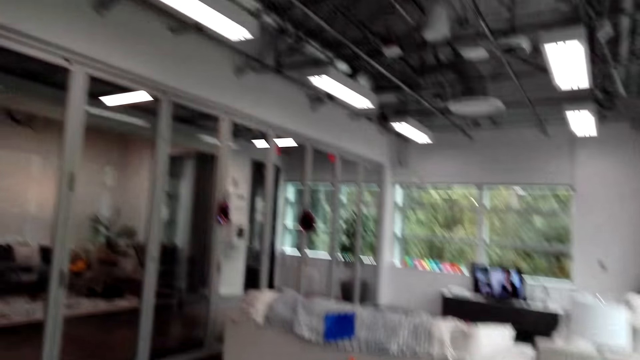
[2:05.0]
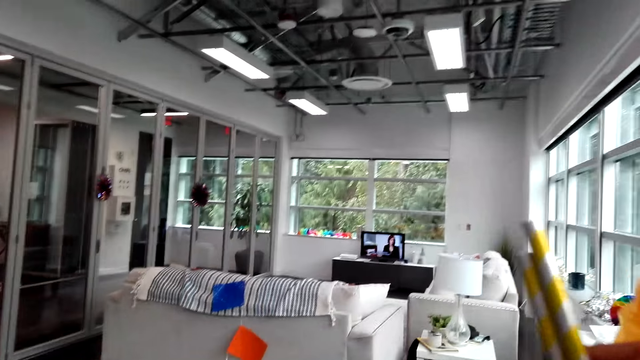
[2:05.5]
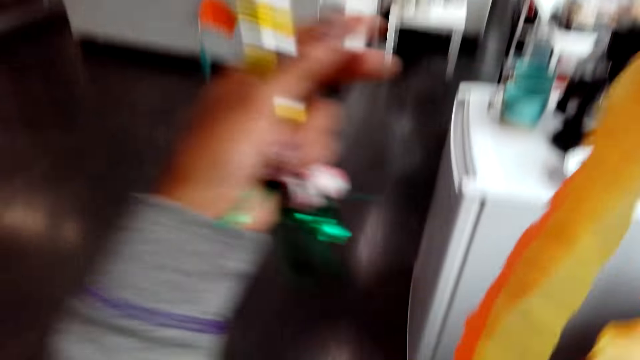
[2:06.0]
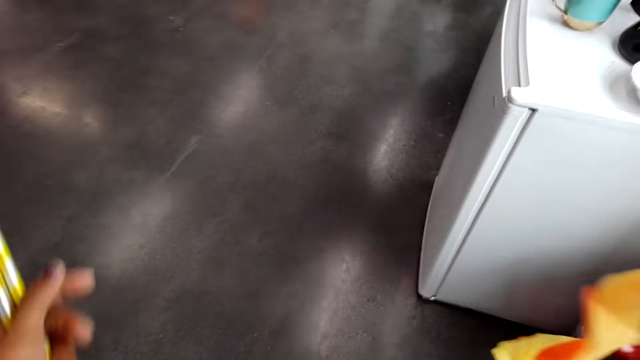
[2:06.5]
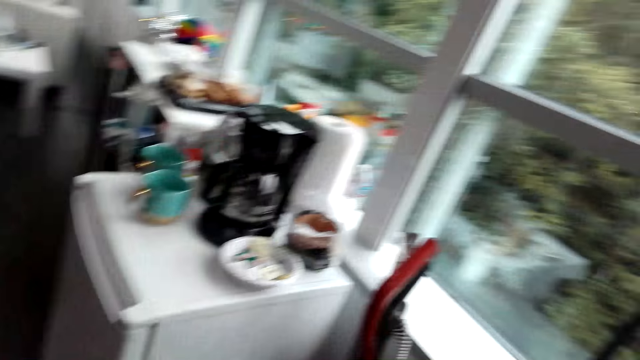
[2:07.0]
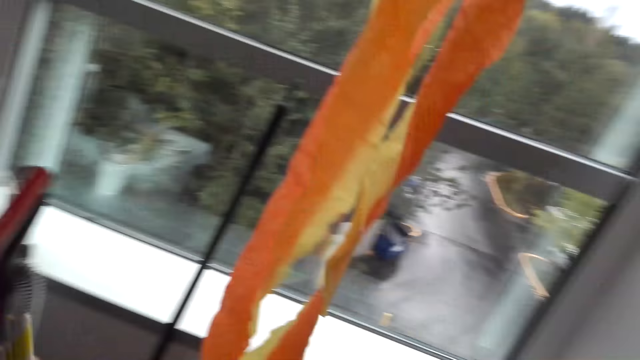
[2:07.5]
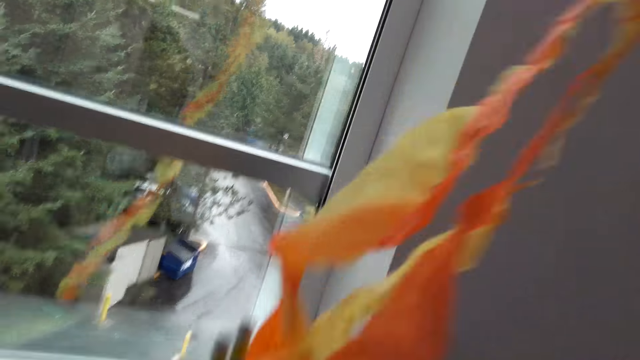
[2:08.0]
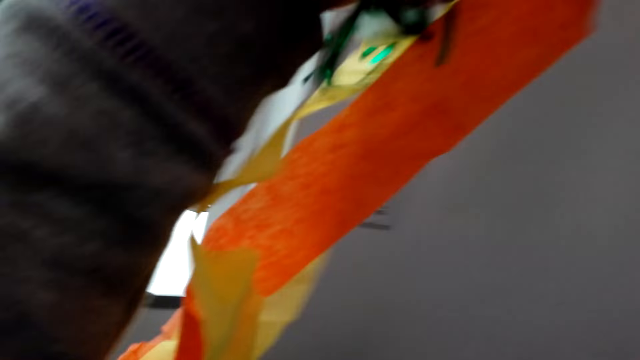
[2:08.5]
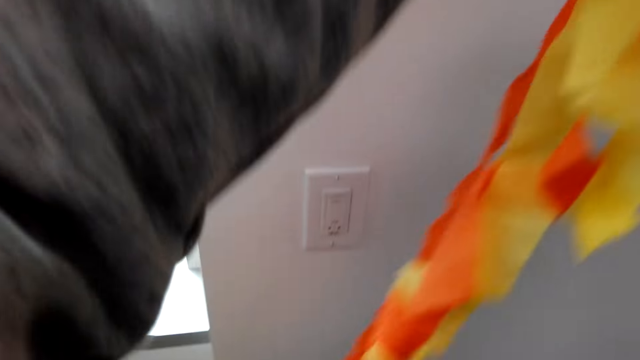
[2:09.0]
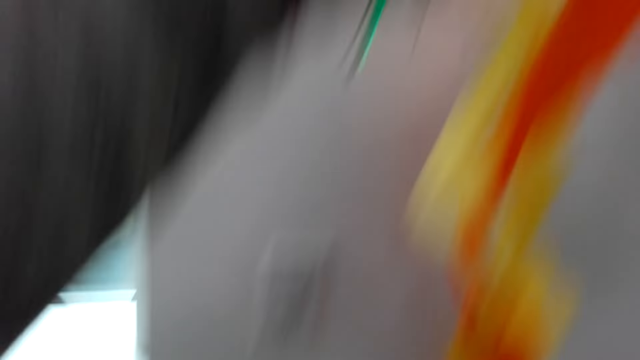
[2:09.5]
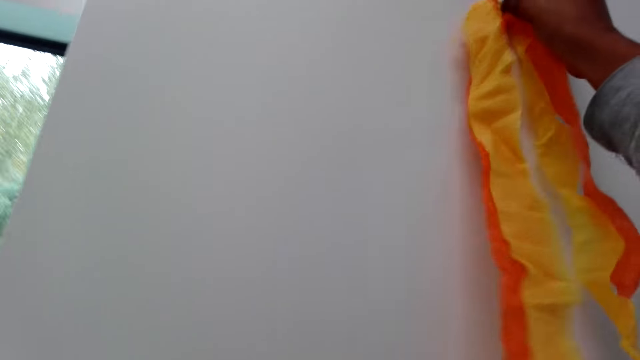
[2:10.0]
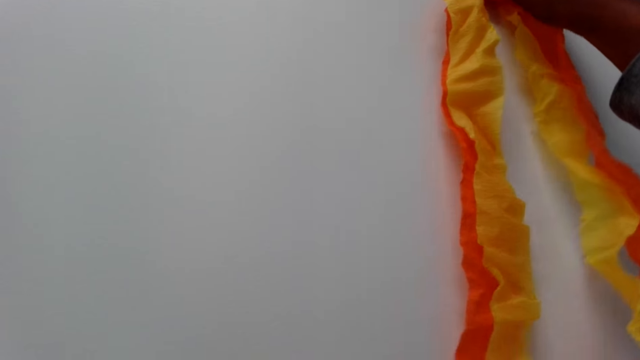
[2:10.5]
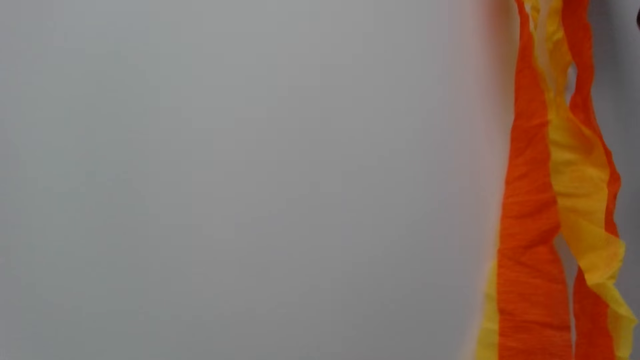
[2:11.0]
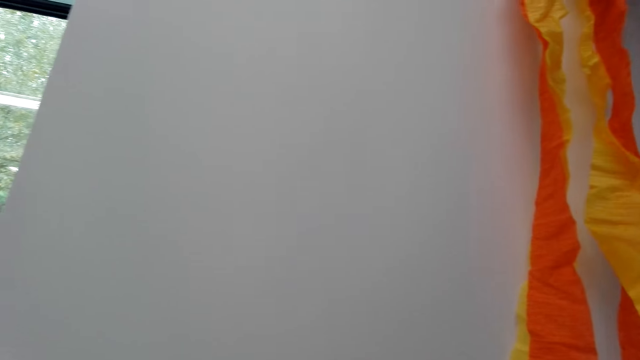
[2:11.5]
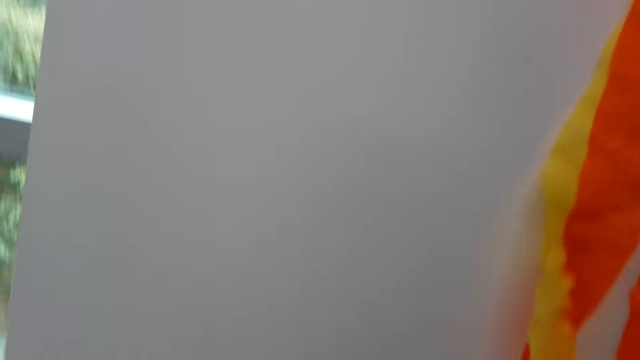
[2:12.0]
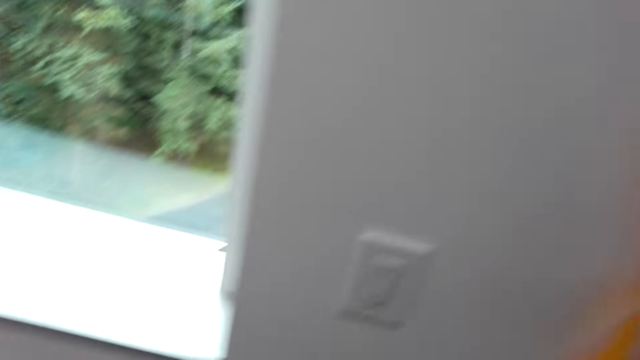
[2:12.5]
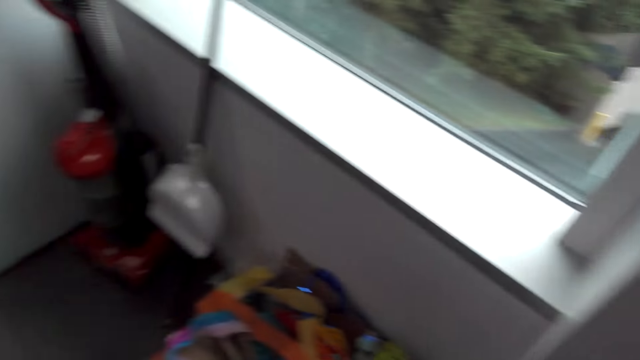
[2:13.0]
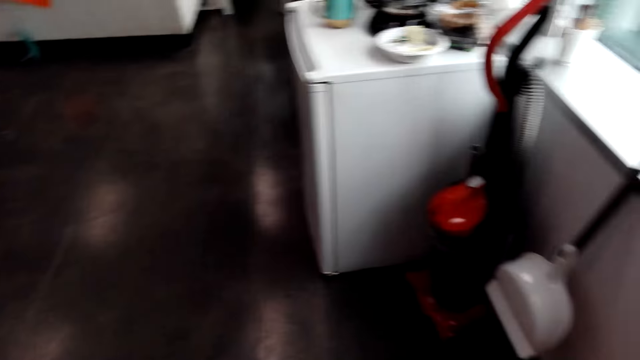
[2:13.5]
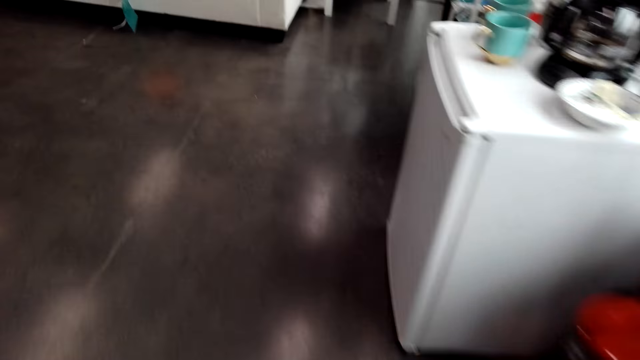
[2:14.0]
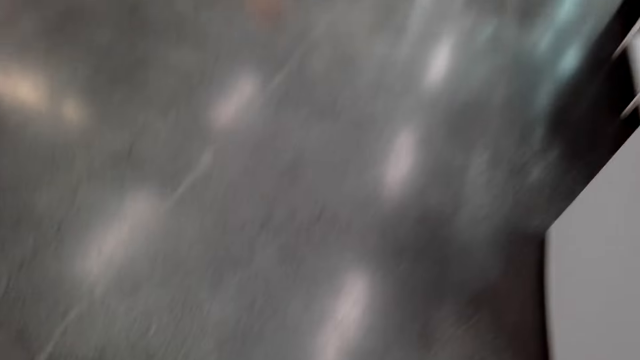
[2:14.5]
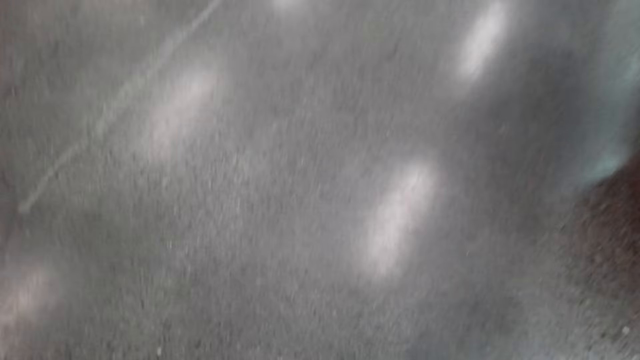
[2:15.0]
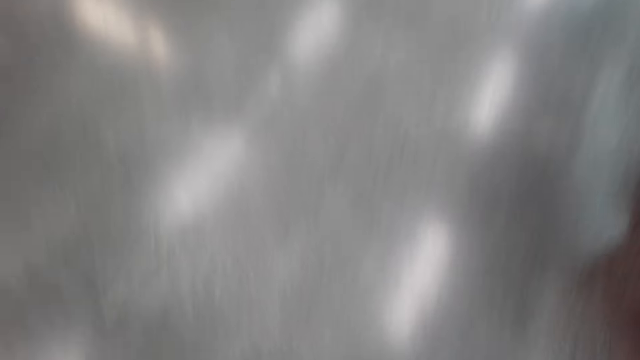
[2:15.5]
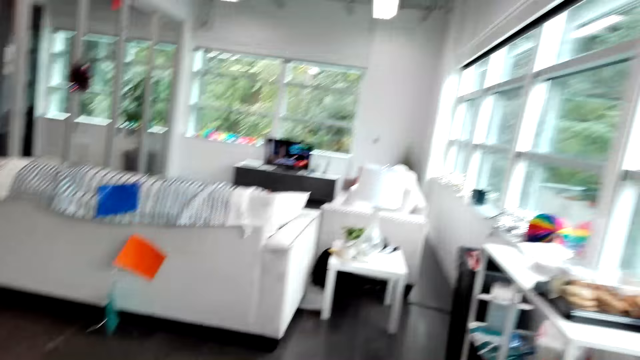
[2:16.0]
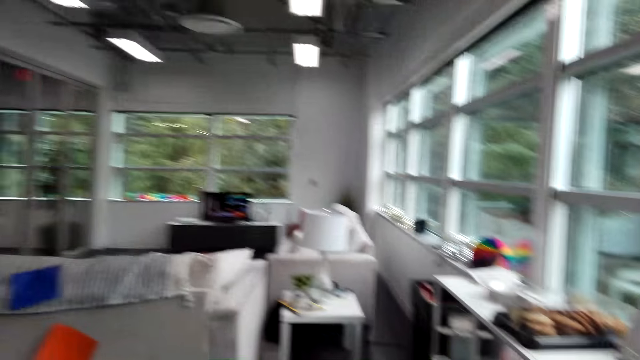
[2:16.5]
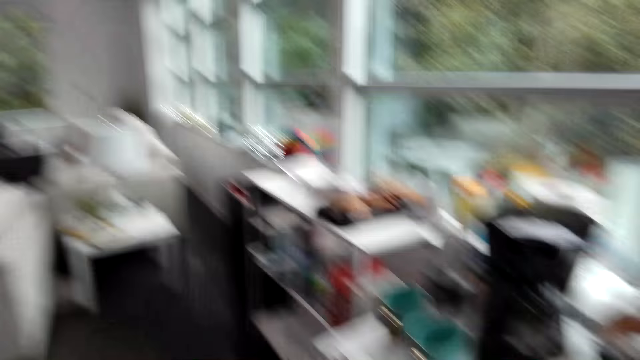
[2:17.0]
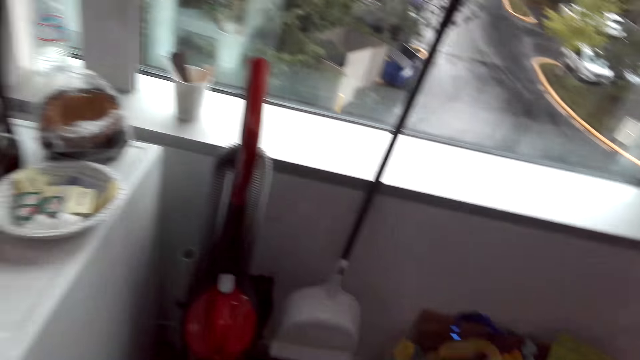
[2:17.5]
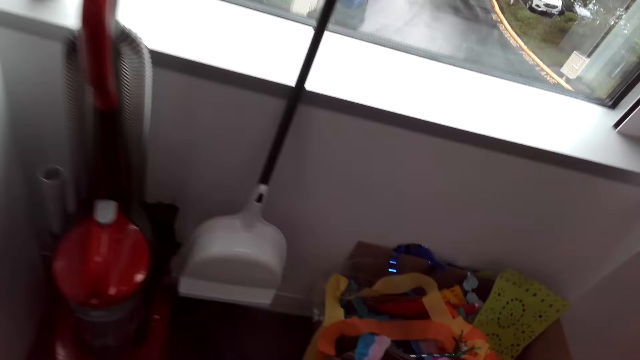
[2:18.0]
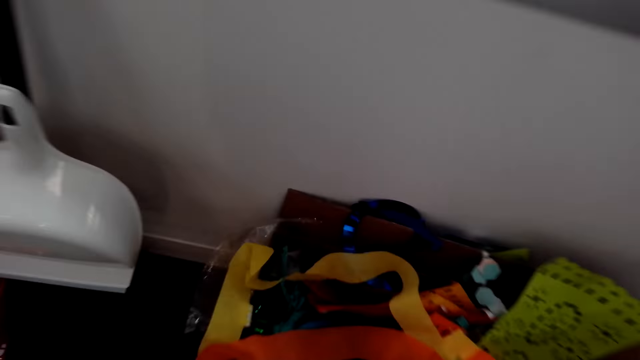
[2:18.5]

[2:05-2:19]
The camera wearer looks around. They lift up the paper decorations. They place the paper decoration on the wall. They walk. They look around.

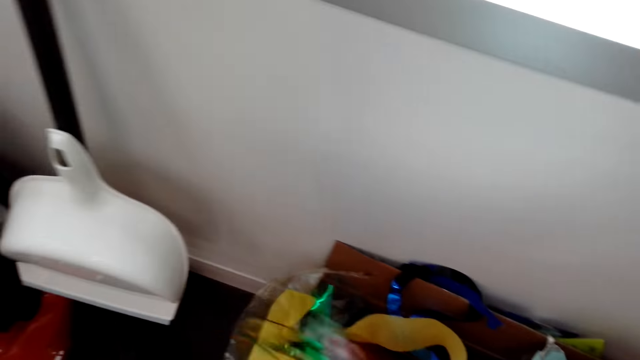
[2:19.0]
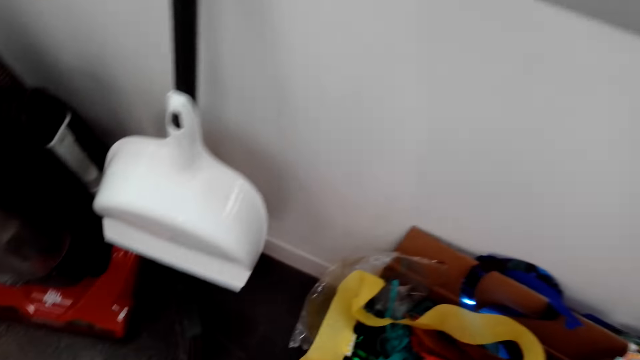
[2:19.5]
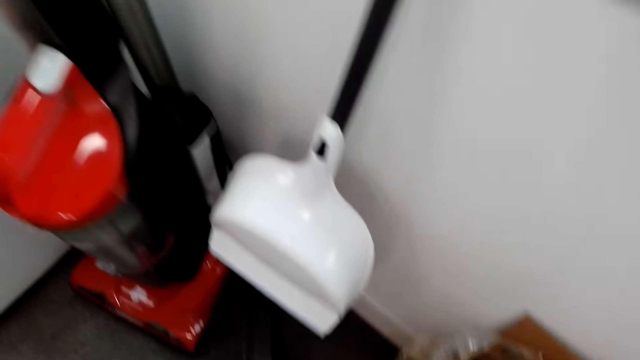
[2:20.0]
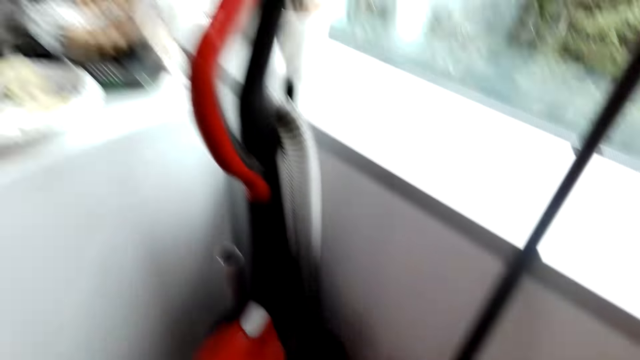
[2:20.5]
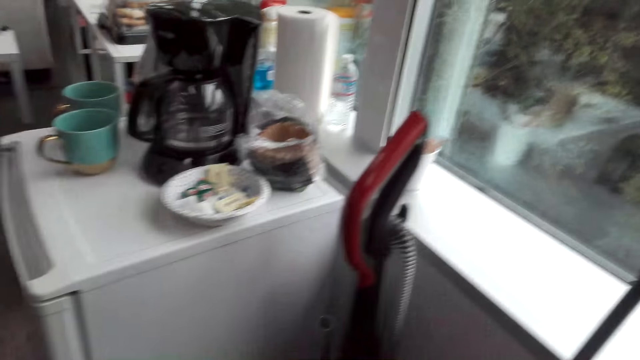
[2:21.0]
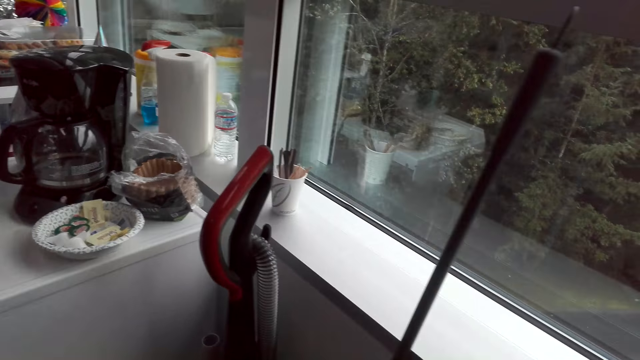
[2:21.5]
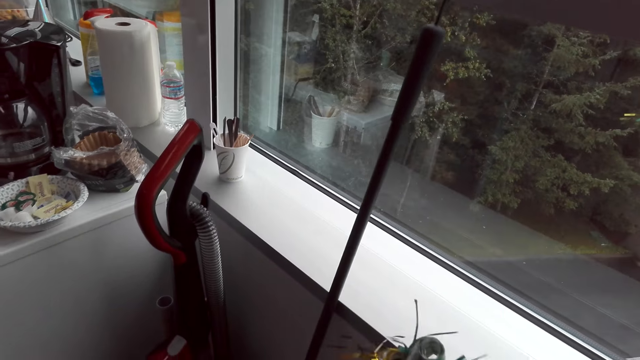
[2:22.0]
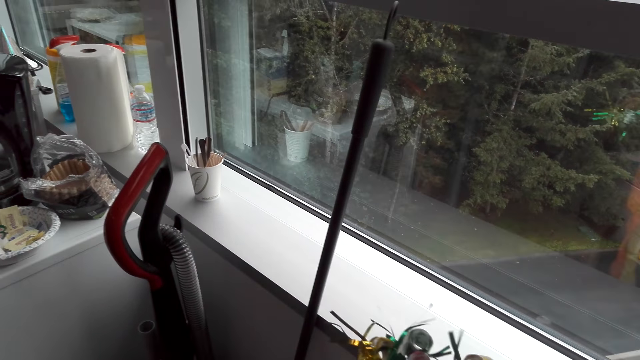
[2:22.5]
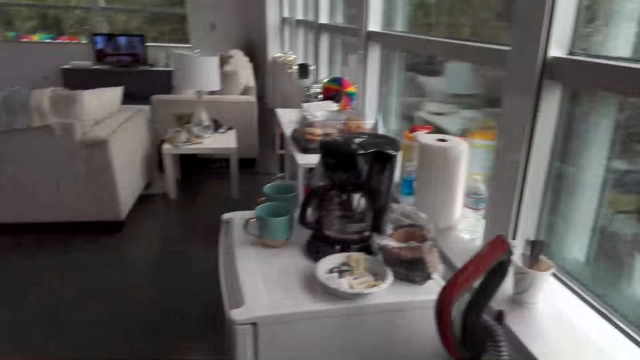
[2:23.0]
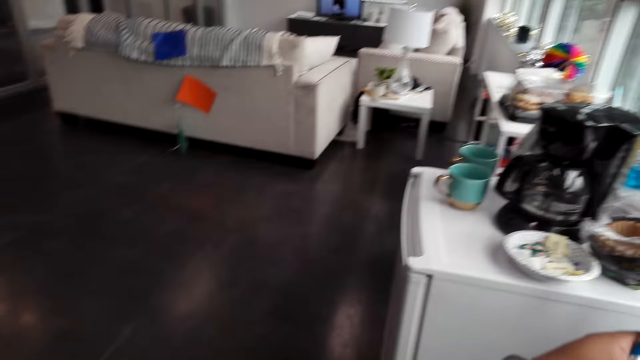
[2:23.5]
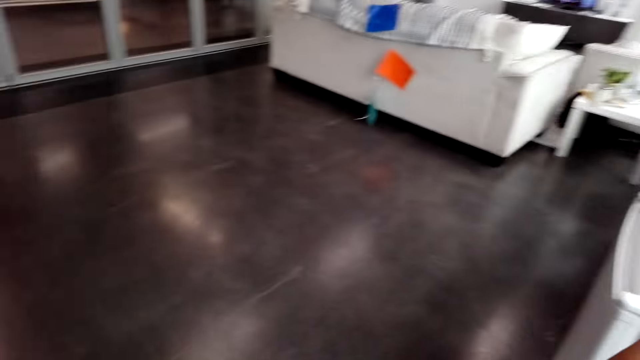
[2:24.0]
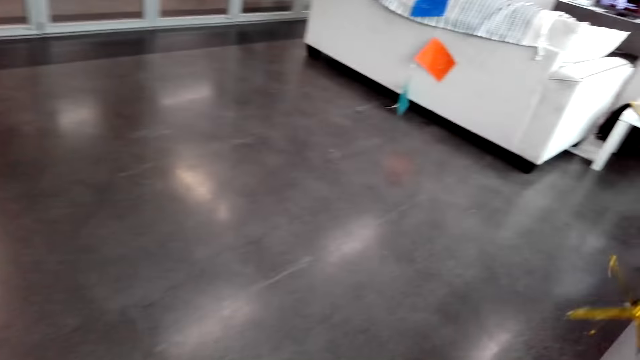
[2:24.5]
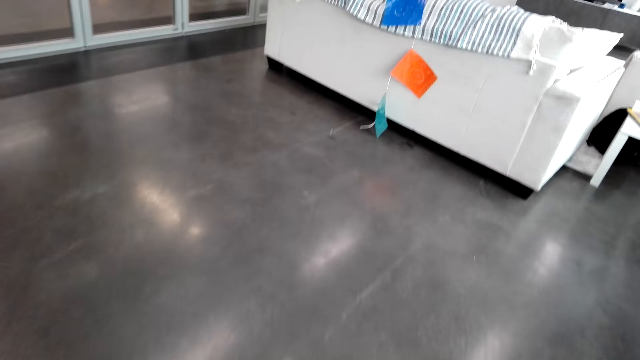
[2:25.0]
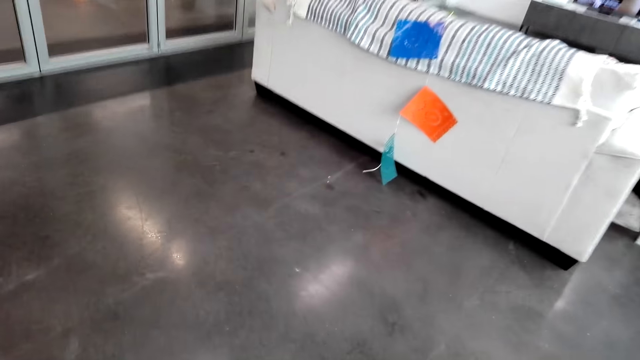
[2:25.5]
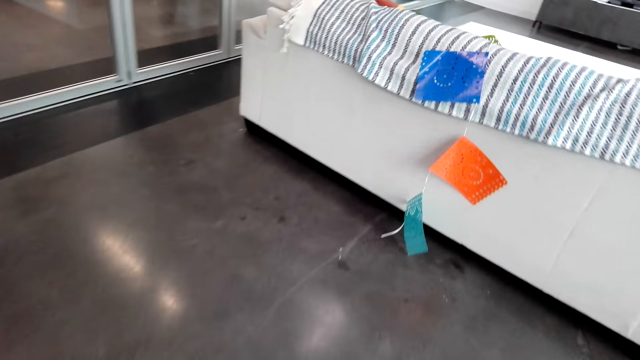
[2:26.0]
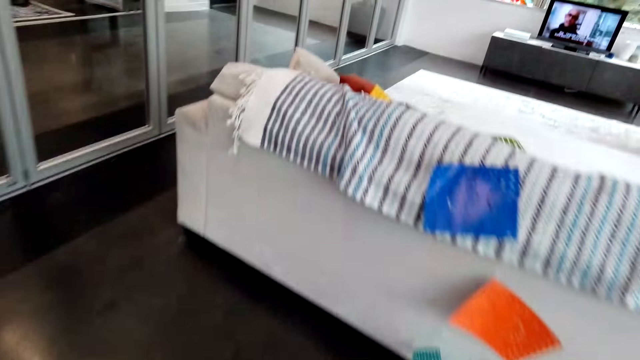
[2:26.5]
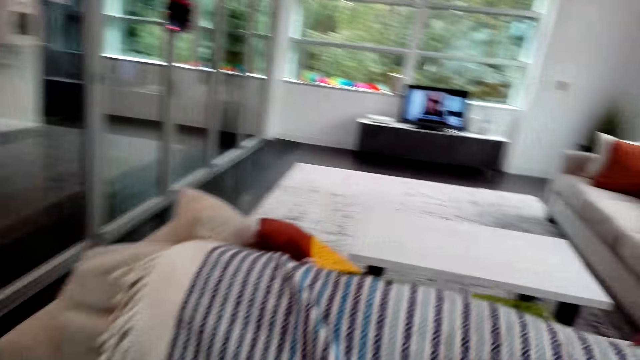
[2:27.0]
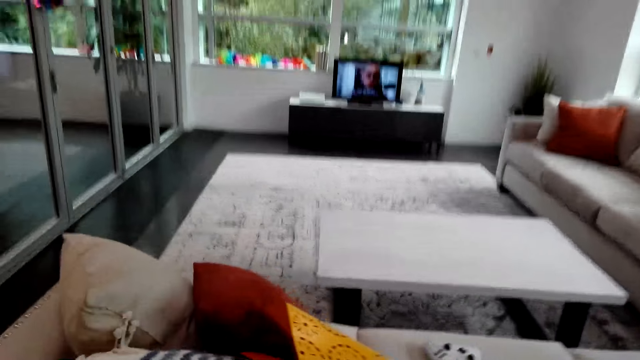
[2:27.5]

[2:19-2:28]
The camera wearer puts the ribbon in the box. They search through decorations in the carton. They take the ribbon from the box. They lift up some decorations. They walk.
